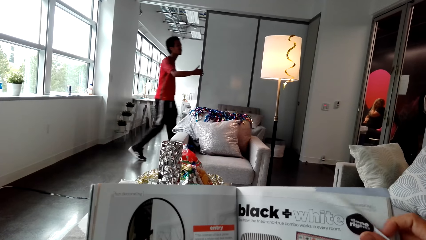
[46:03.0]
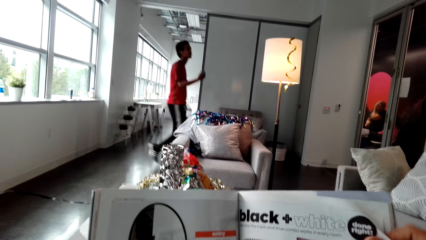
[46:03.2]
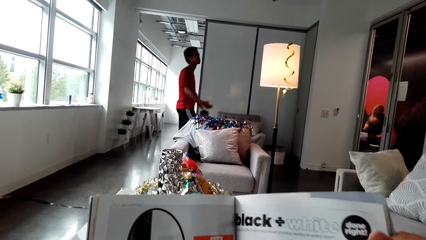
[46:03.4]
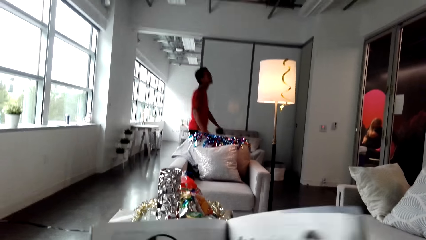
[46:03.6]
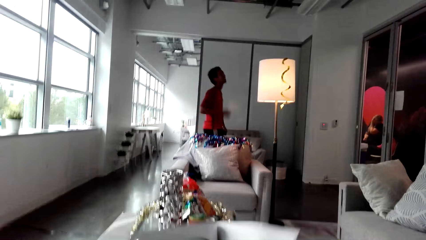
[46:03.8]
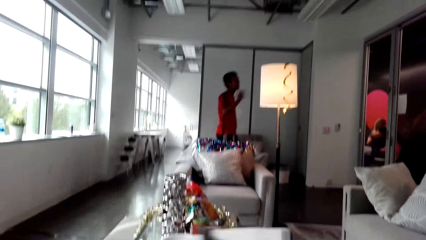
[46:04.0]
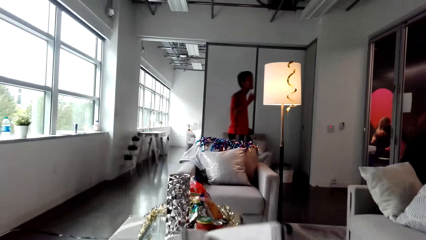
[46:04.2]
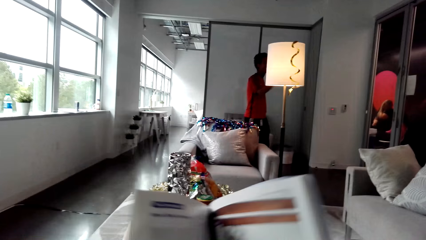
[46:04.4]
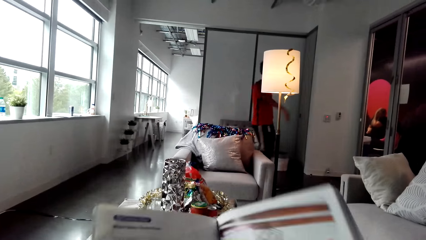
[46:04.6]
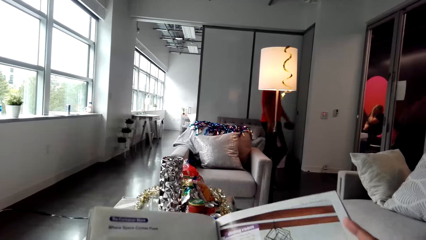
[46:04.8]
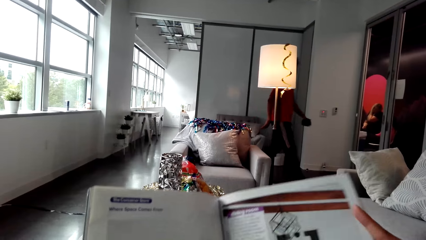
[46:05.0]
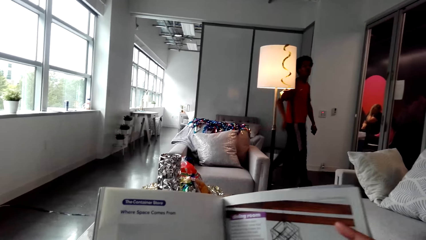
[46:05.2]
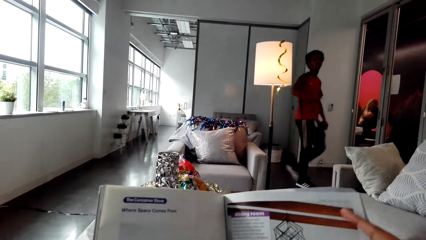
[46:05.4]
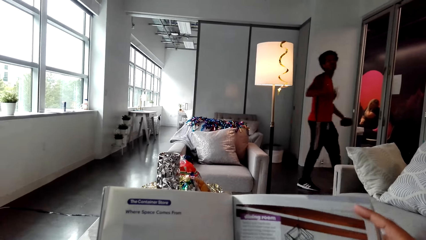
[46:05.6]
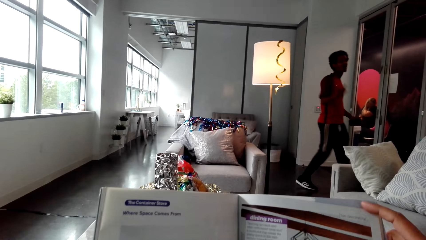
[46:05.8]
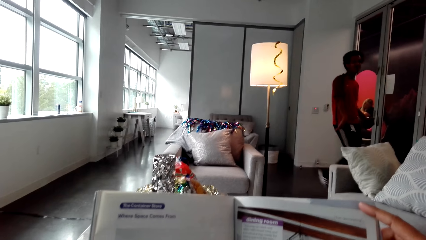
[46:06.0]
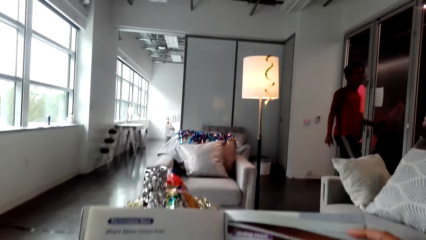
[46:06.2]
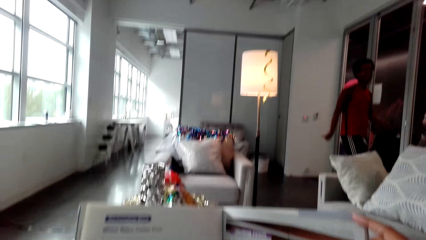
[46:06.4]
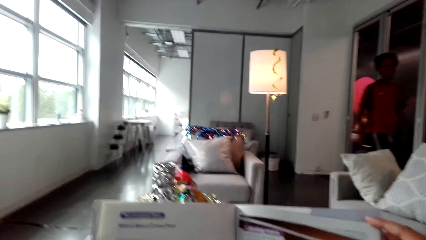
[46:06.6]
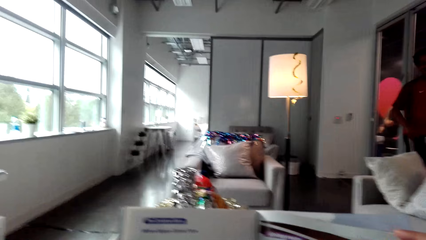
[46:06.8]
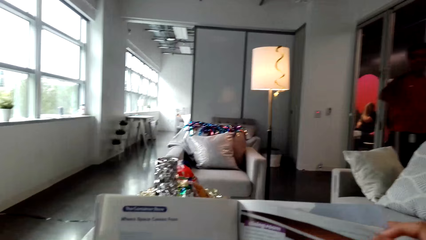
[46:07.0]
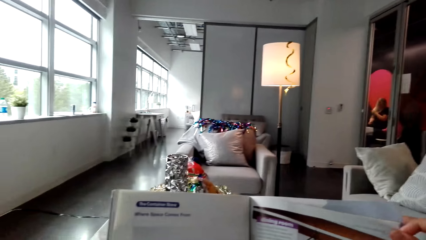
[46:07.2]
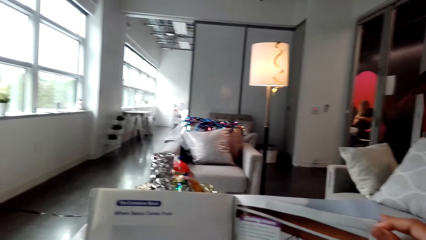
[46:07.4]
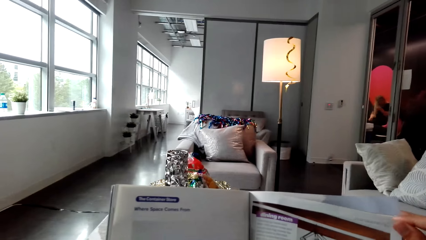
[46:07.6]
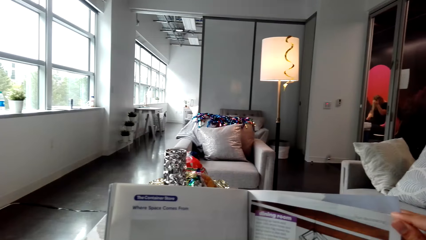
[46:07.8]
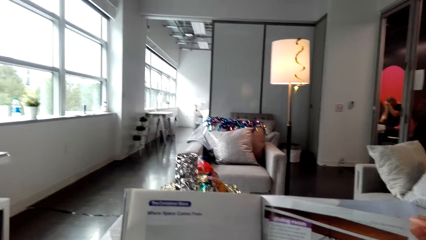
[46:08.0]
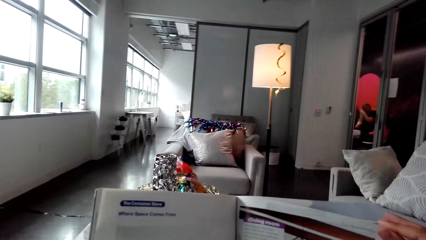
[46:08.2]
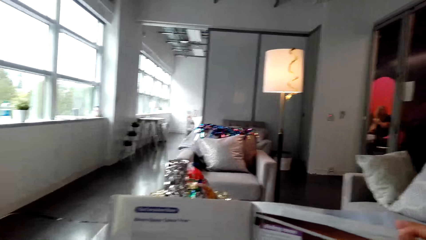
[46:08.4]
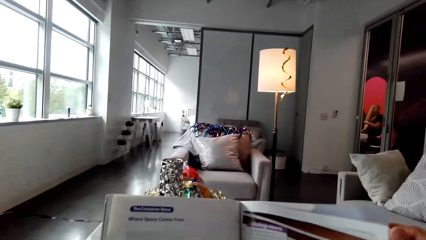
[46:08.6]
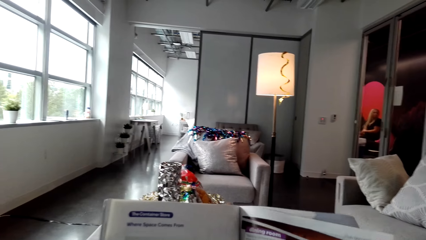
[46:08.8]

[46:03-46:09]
The camera wearer reads the booklet.

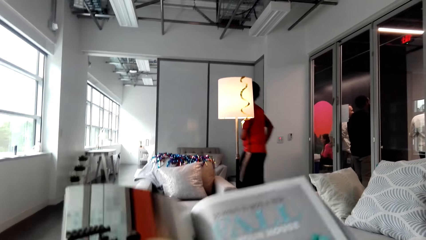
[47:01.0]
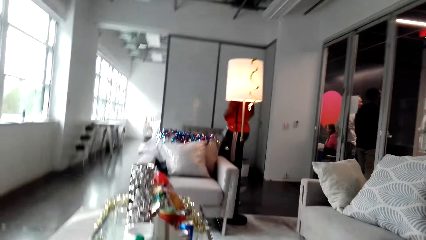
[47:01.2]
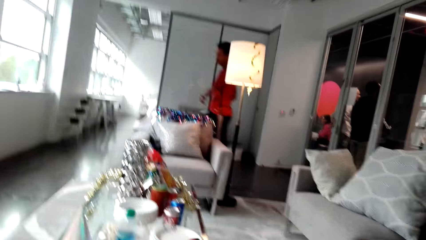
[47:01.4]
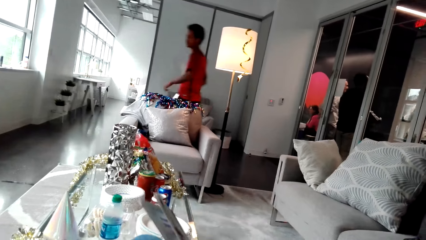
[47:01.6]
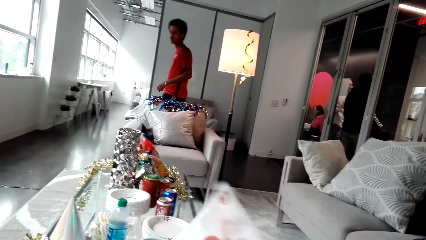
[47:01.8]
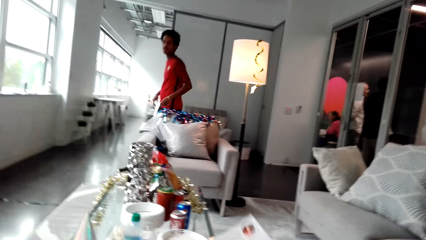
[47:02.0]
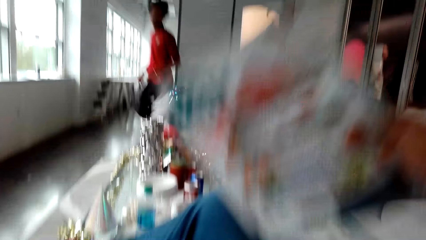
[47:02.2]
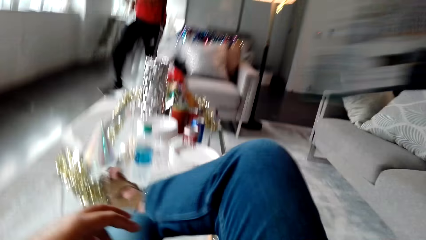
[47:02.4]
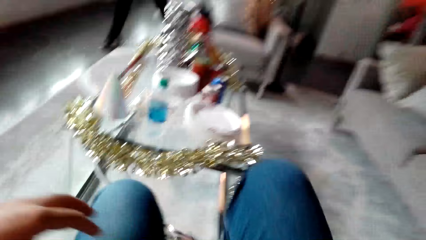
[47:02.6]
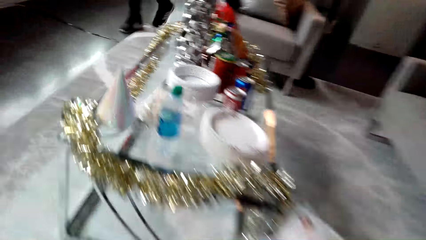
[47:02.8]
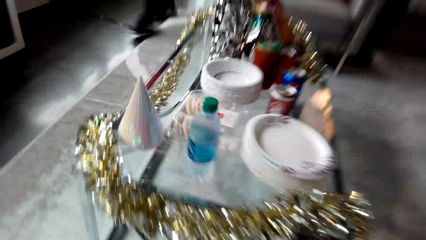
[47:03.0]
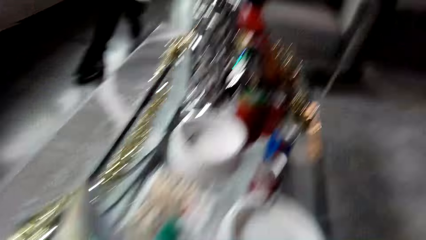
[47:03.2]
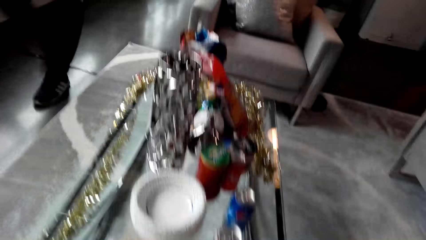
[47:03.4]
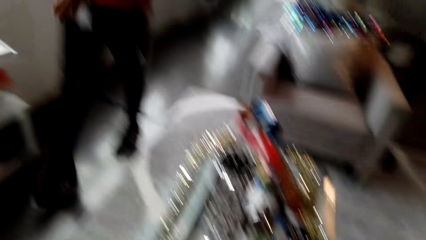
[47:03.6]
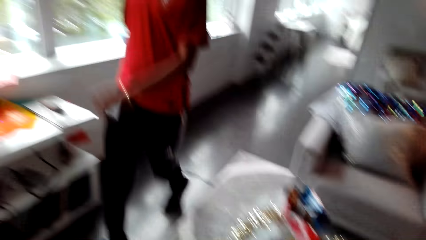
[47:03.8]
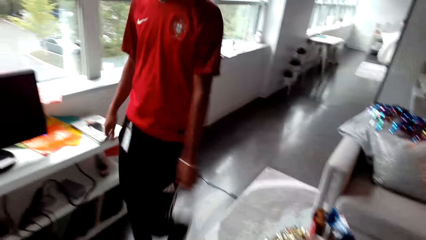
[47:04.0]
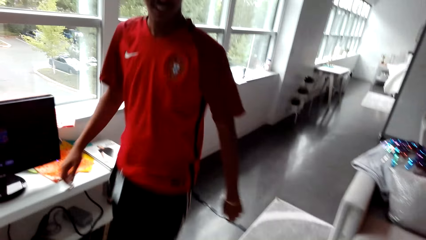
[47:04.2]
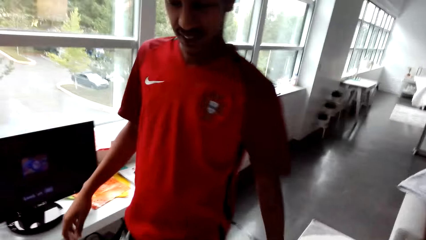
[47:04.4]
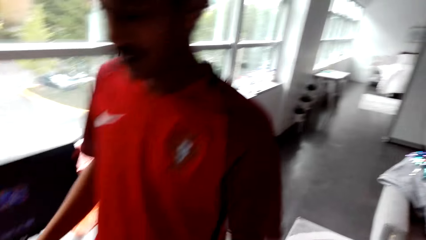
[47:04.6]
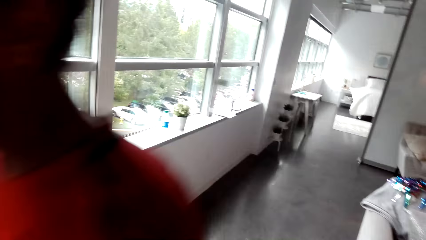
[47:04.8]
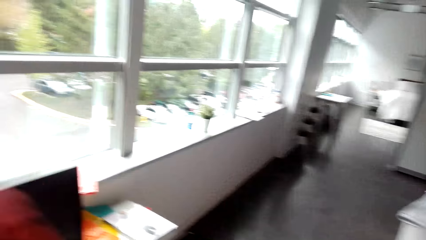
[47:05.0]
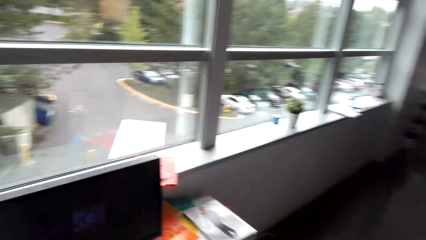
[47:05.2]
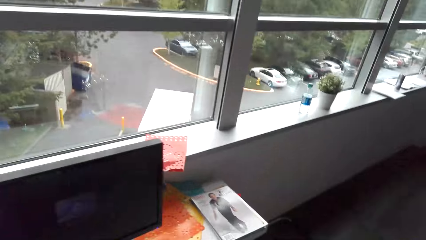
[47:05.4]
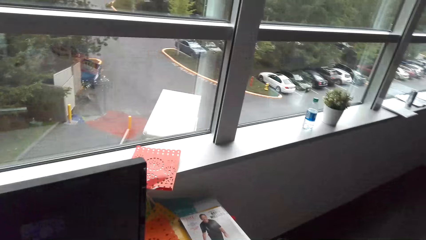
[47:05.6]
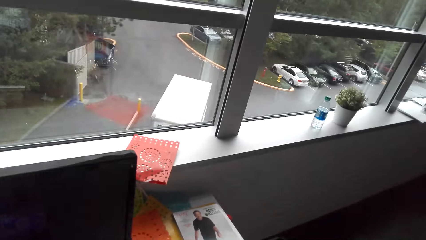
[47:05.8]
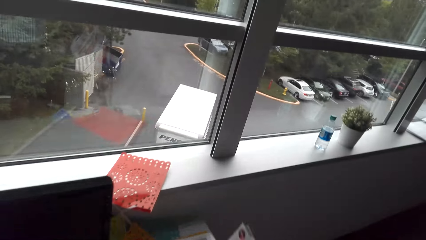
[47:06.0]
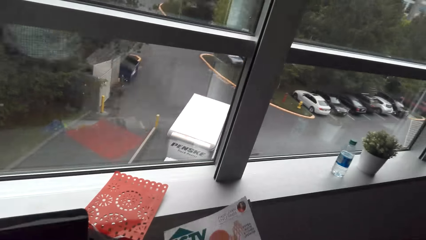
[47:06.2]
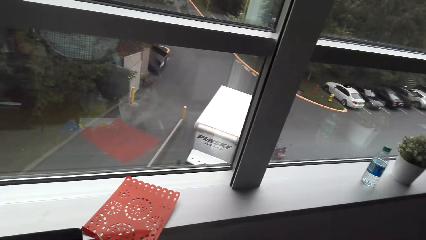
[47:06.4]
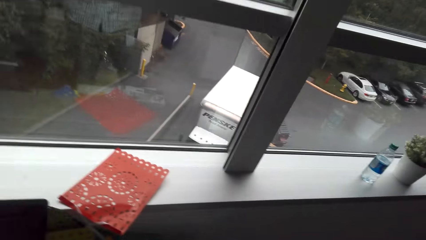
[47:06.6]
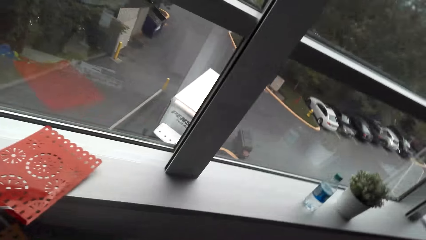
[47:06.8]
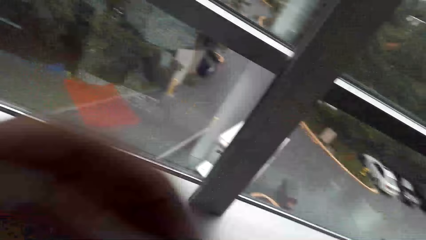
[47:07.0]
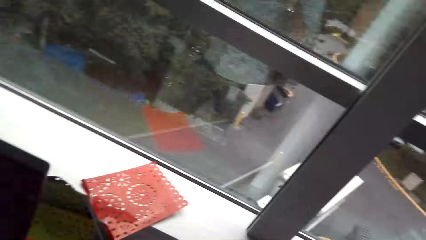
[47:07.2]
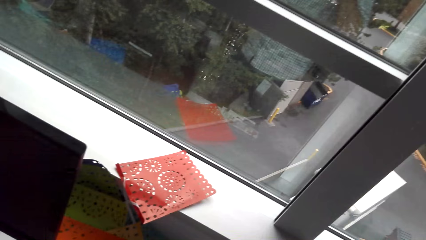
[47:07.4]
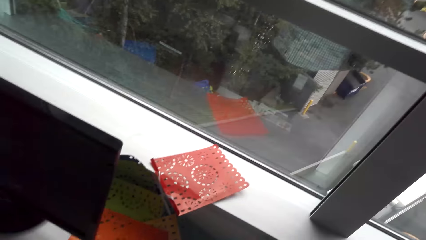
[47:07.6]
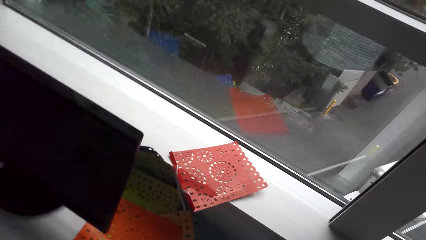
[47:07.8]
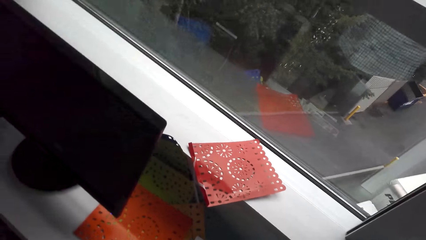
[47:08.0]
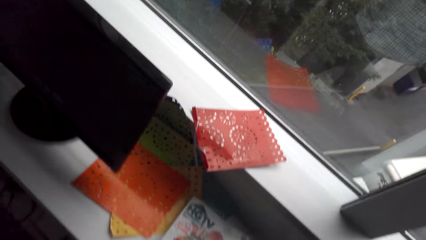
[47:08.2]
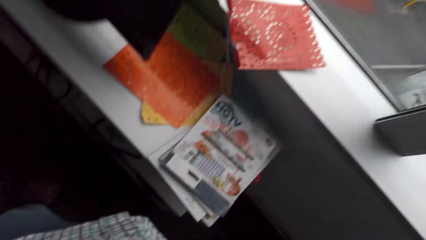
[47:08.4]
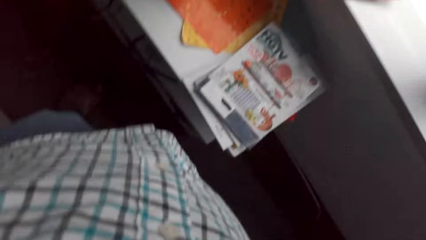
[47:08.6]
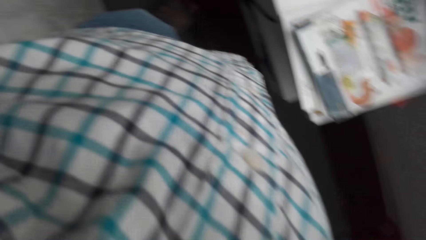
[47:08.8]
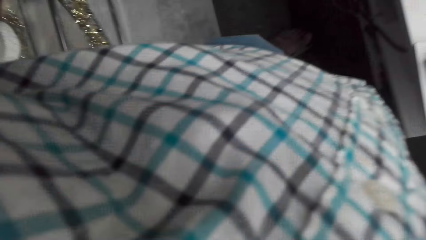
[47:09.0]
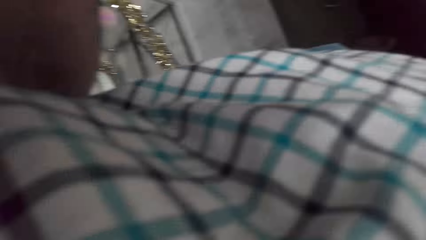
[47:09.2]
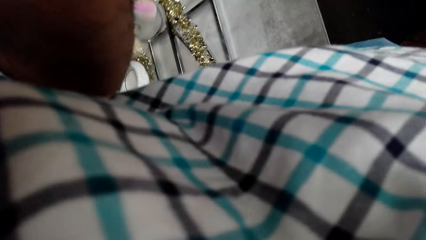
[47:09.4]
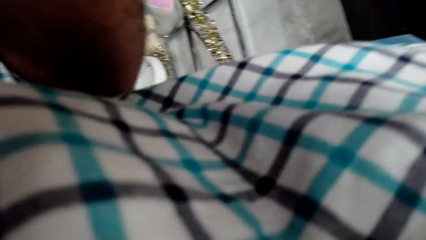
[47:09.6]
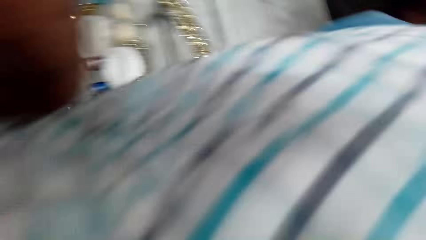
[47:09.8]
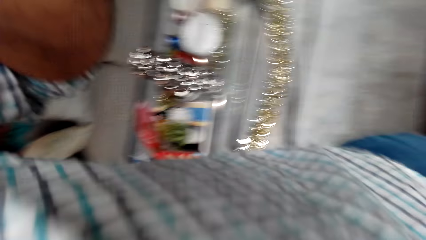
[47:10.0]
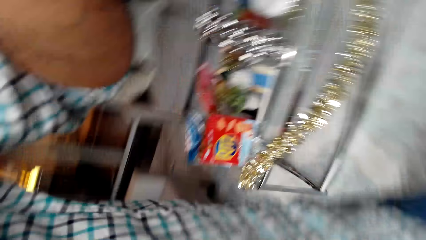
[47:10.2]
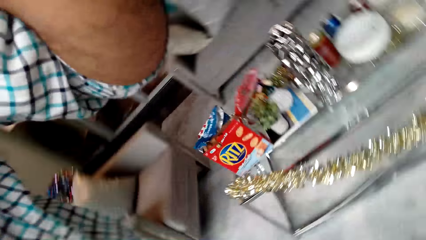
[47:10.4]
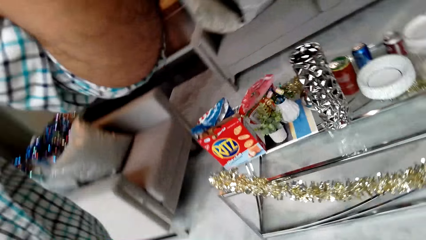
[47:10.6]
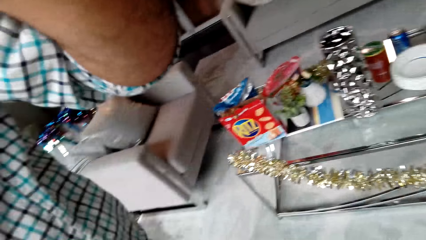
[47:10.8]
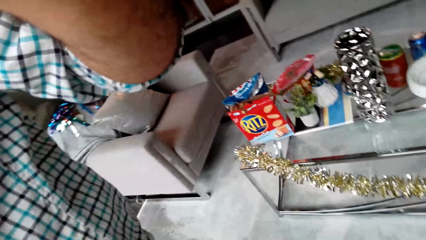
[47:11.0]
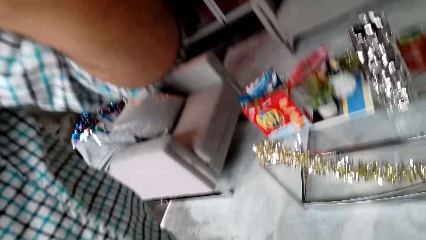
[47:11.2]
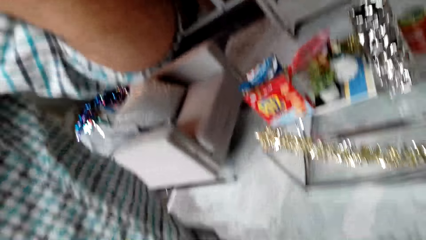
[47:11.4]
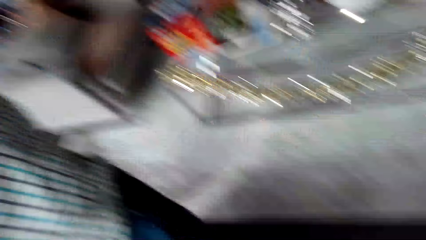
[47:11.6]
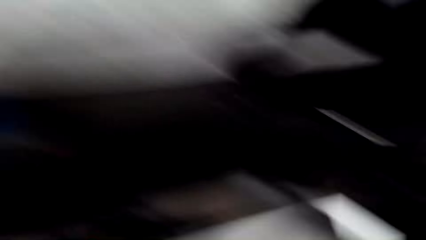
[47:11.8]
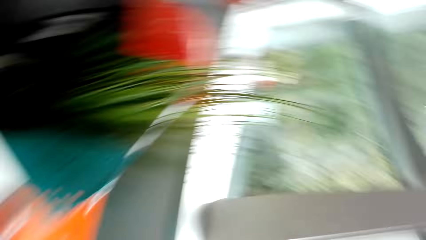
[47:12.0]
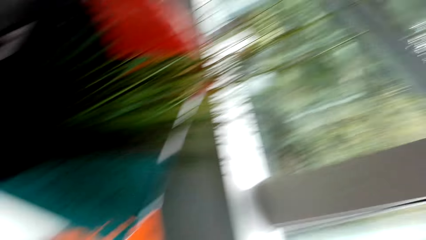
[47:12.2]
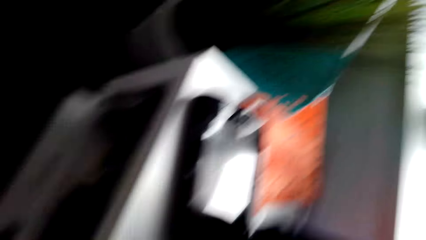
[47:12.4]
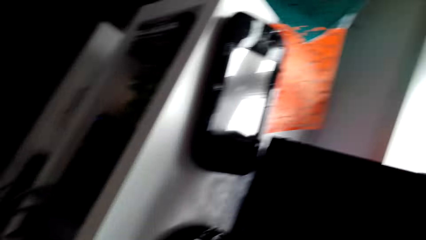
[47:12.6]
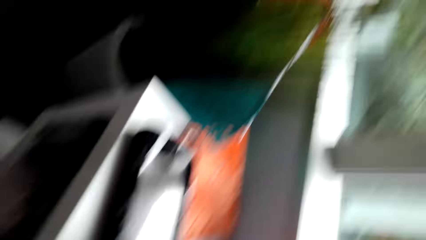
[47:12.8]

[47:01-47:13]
A man walks closer to the camera wearer. The camera wearer stands up from the chair. He walks towards the TV stand in the room. He drops the booklet on the stand. He removes the camera from his head. He adjusts the camera.
